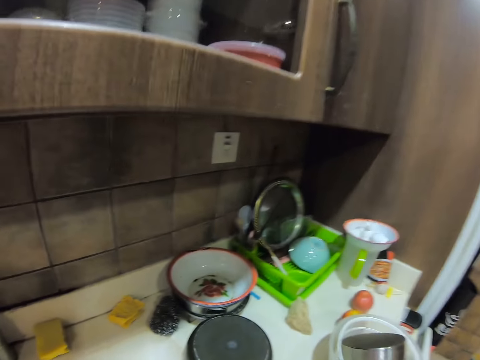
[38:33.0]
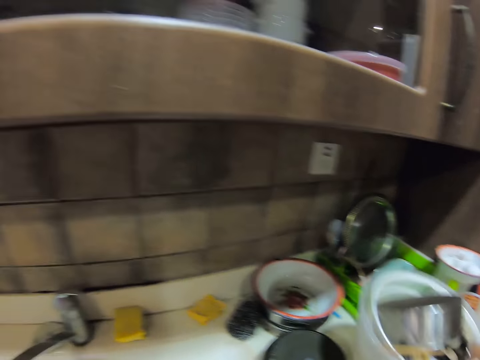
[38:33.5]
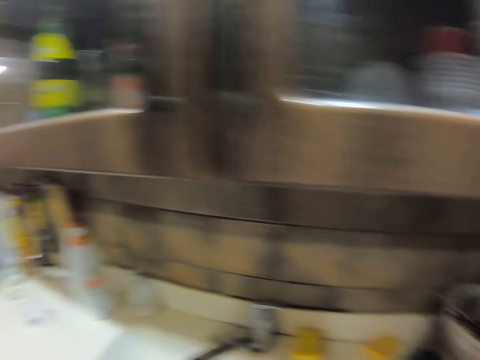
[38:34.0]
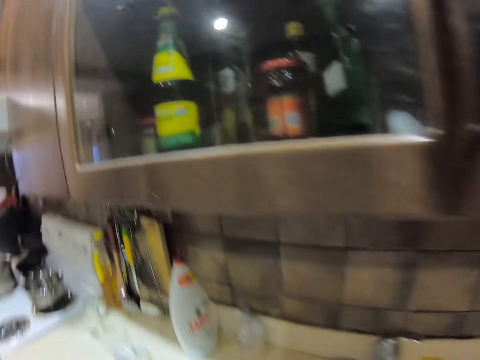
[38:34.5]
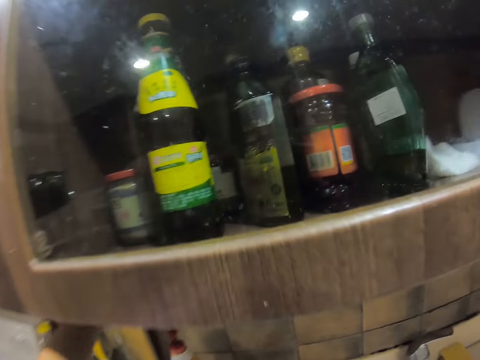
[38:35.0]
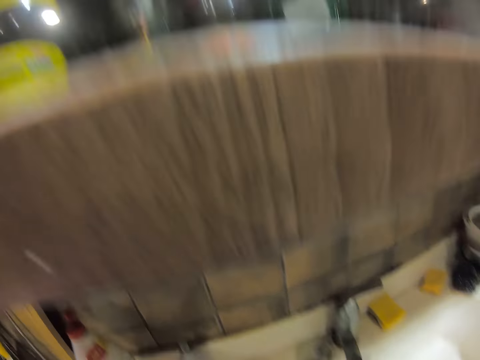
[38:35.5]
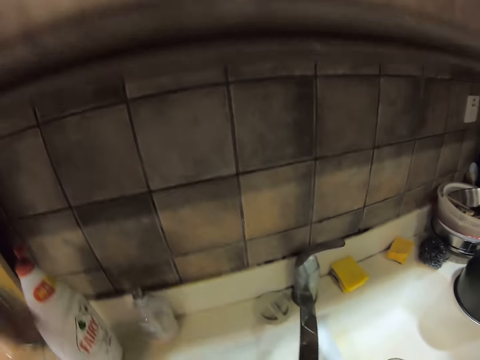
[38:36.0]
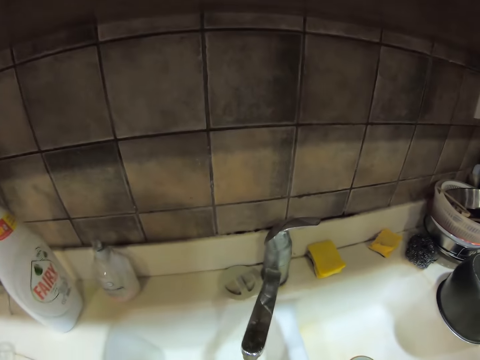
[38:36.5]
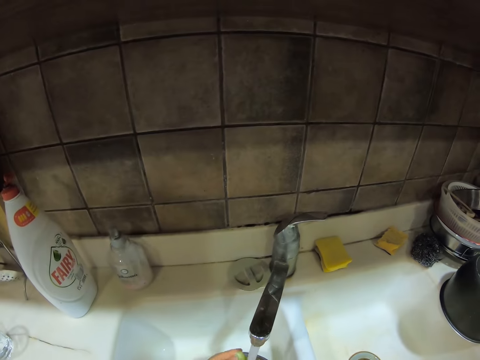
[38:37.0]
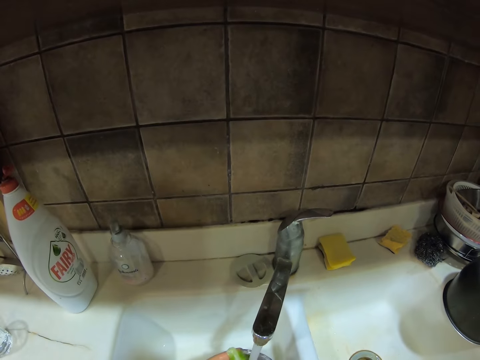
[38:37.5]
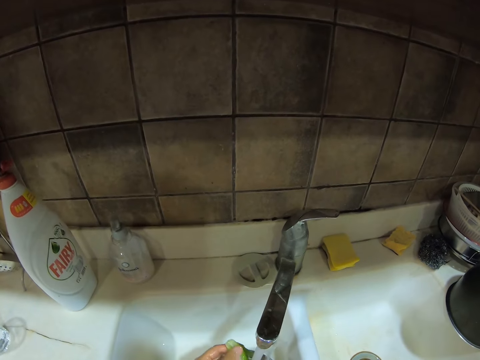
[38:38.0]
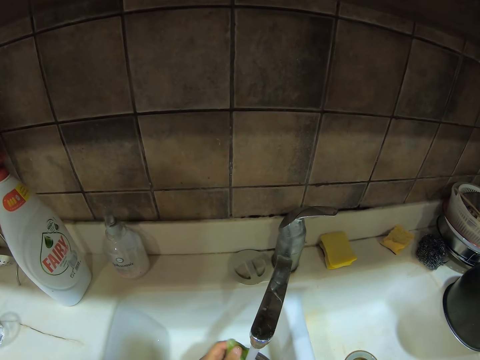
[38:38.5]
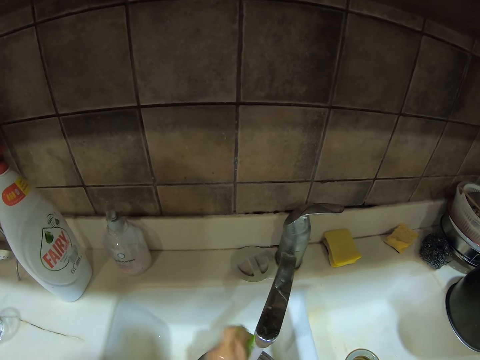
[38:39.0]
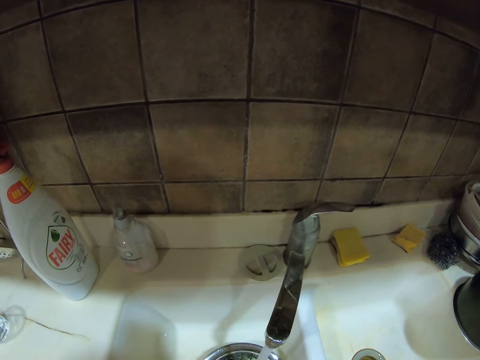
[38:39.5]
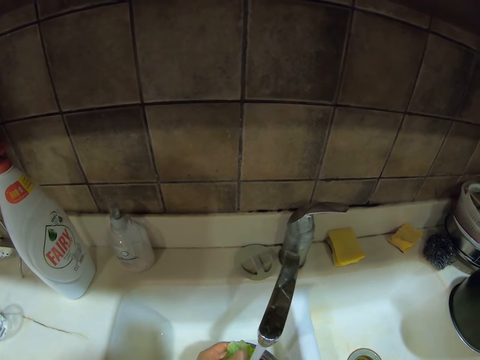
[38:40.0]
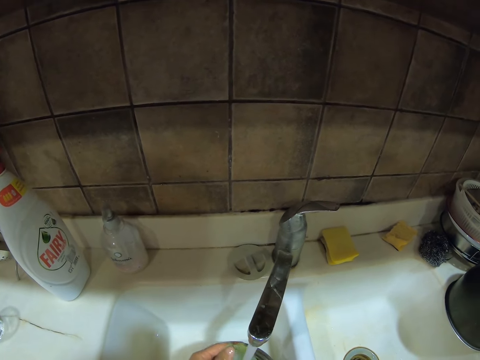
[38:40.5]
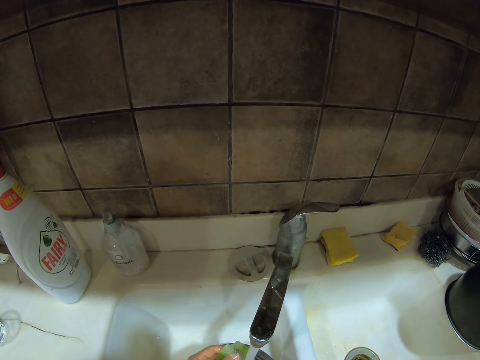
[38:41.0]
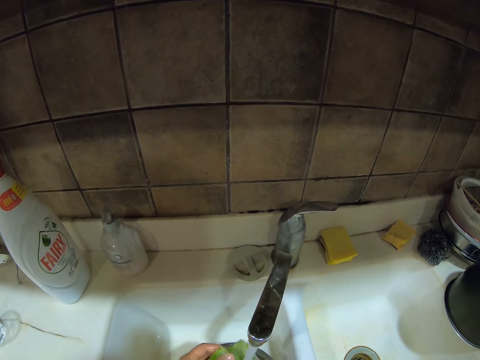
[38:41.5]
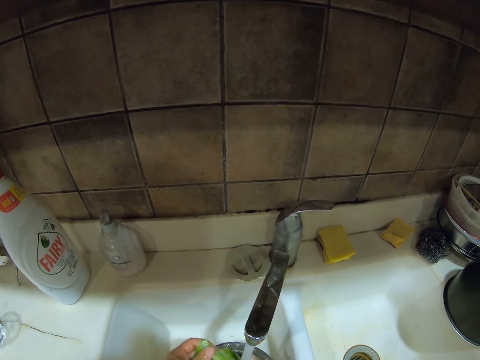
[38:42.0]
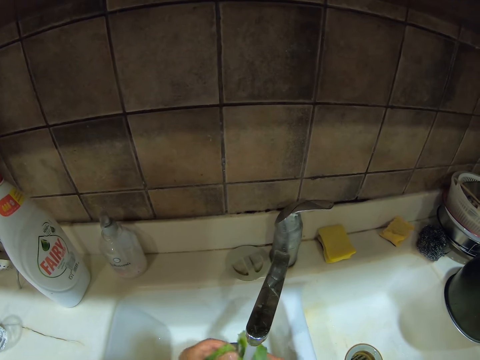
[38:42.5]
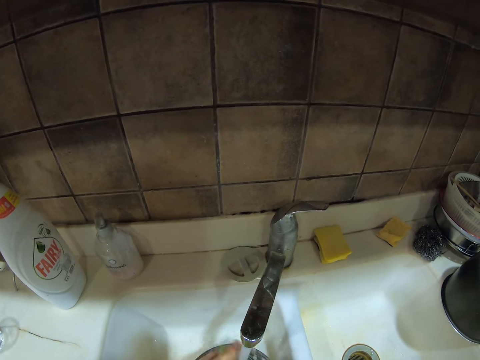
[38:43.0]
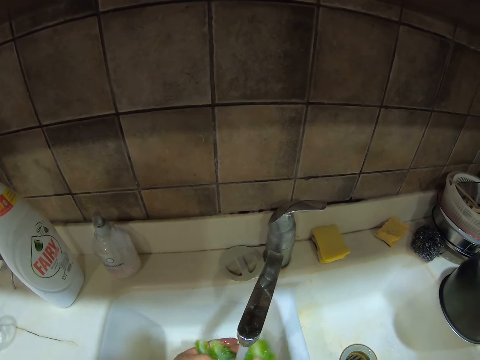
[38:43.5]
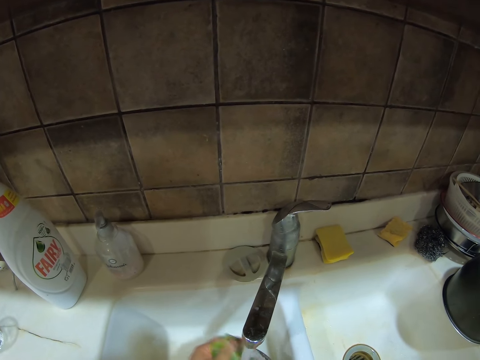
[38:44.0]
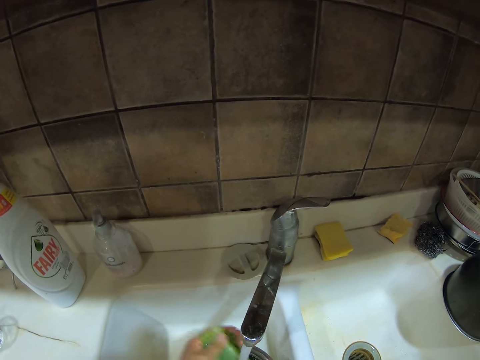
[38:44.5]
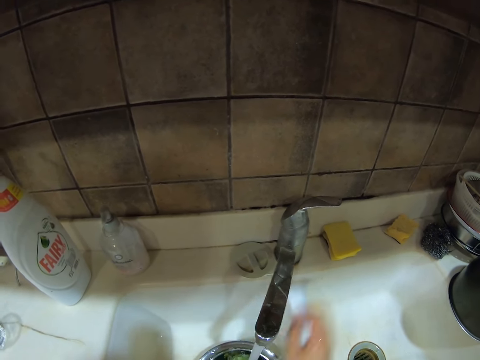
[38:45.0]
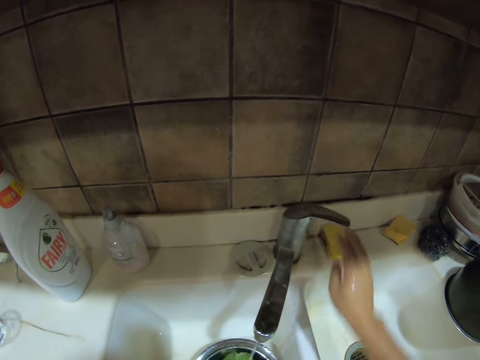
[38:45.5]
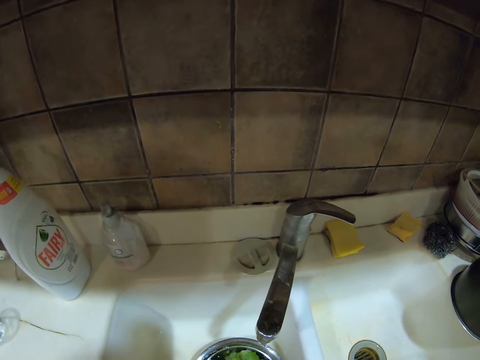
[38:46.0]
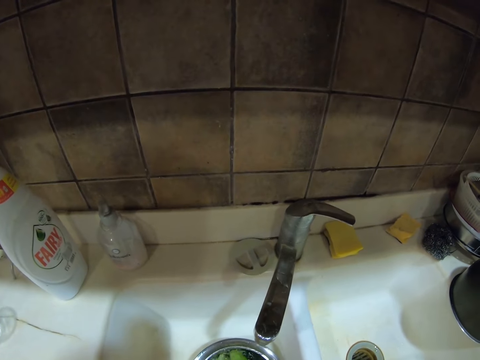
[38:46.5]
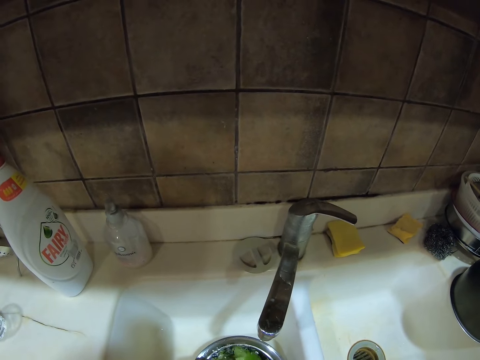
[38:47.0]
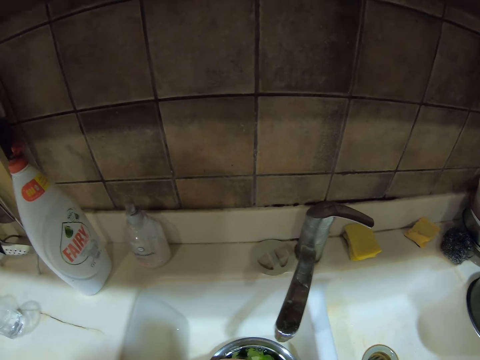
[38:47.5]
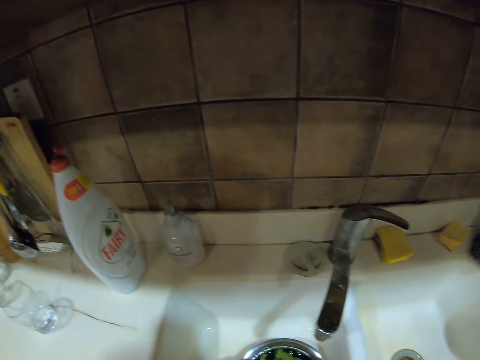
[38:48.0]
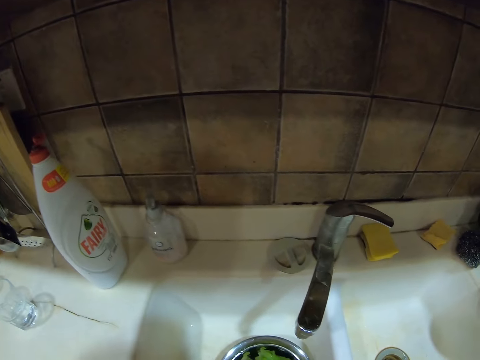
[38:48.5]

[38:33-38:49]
The camera wearer lifts the bowl from a sink table. They walk around the kitchen. They place the bowl on the others. They wash the lettuces or vegetables. They turn off the tap. They wash the vegetables.

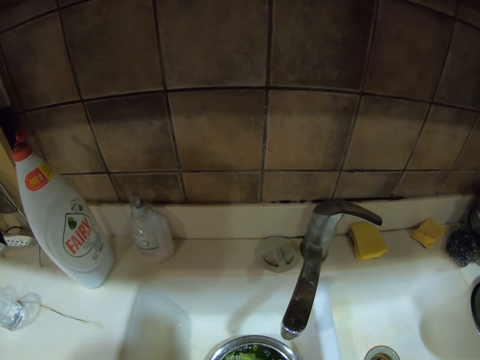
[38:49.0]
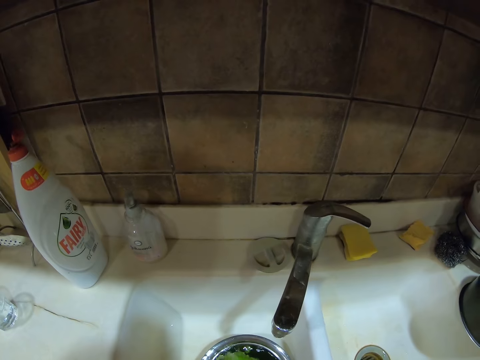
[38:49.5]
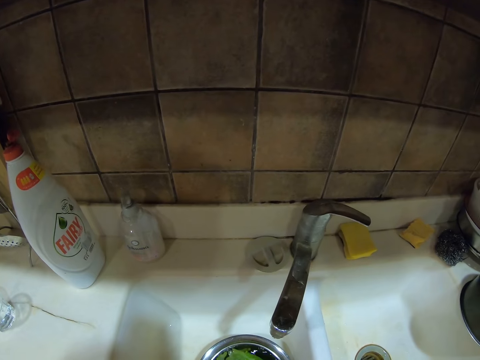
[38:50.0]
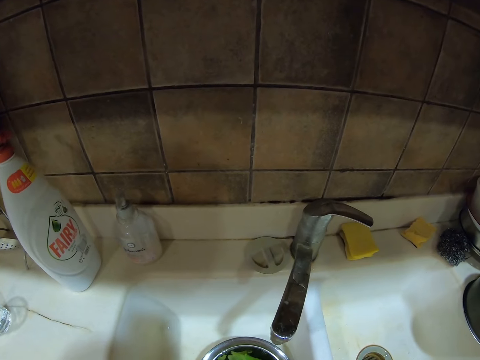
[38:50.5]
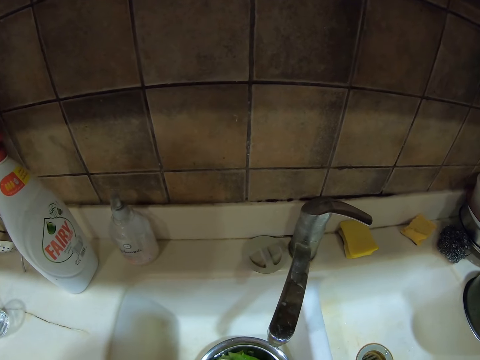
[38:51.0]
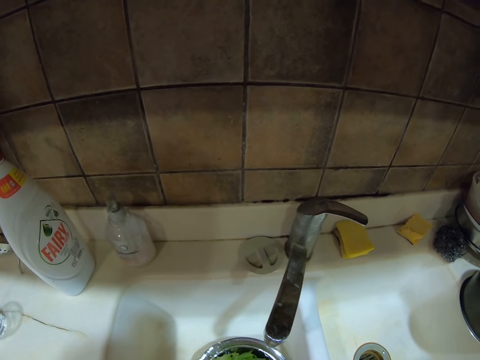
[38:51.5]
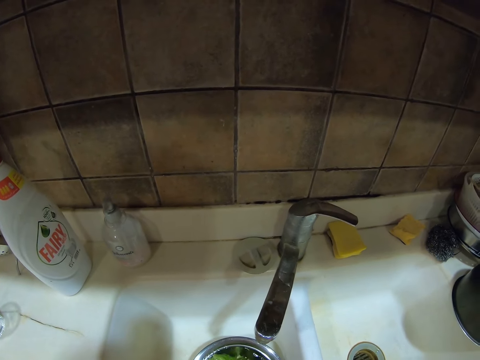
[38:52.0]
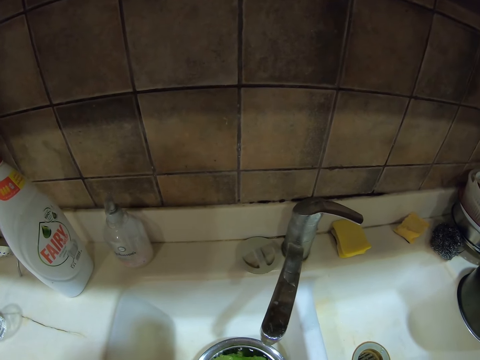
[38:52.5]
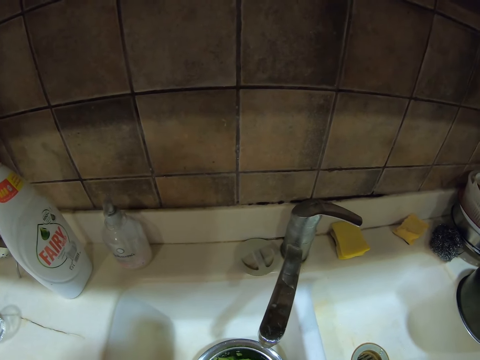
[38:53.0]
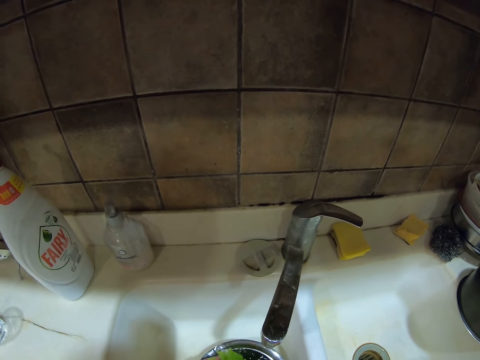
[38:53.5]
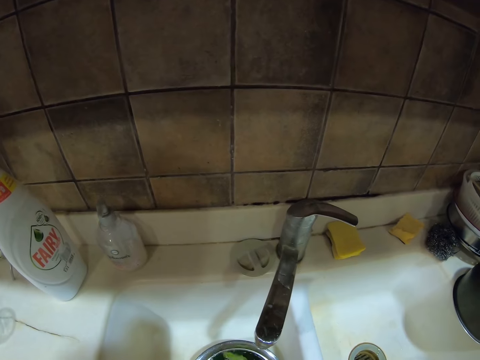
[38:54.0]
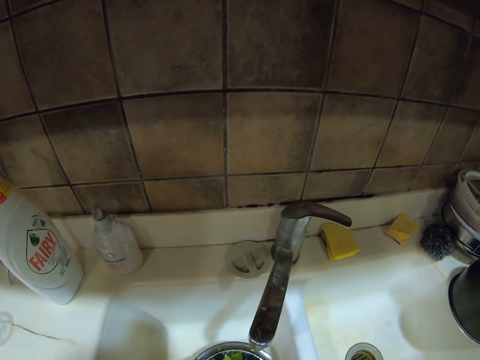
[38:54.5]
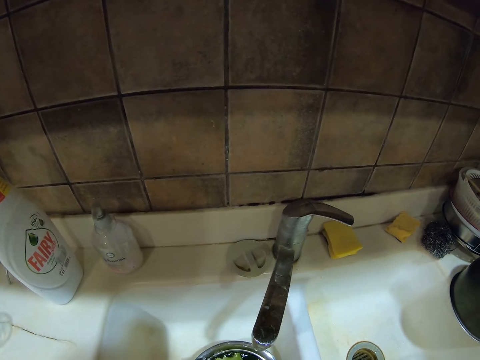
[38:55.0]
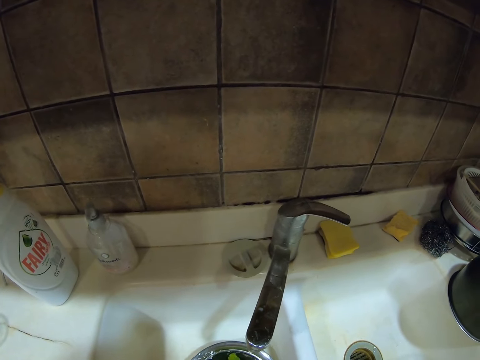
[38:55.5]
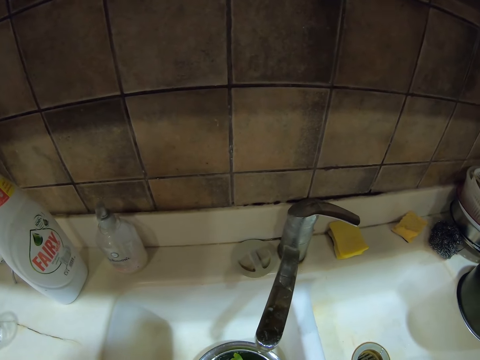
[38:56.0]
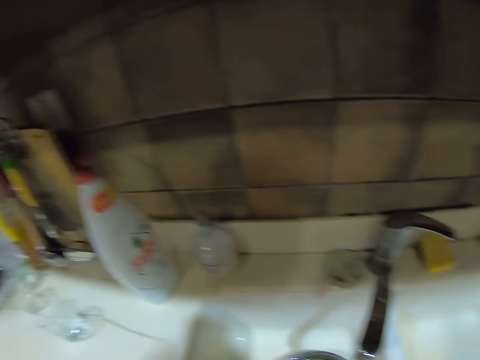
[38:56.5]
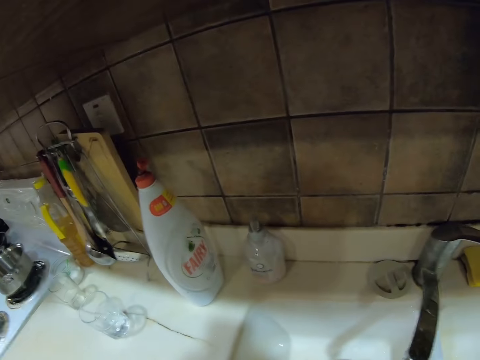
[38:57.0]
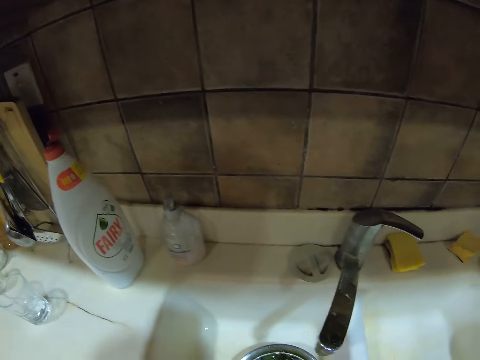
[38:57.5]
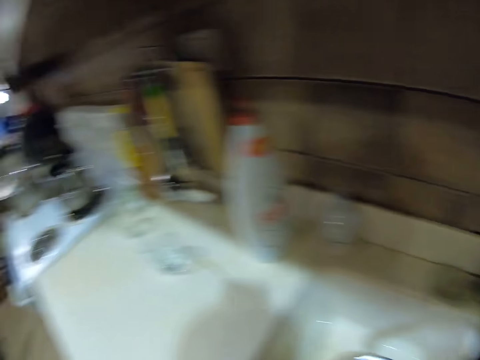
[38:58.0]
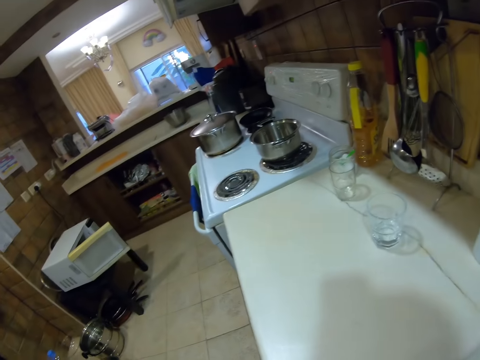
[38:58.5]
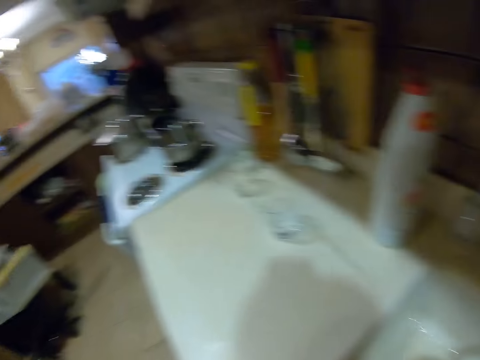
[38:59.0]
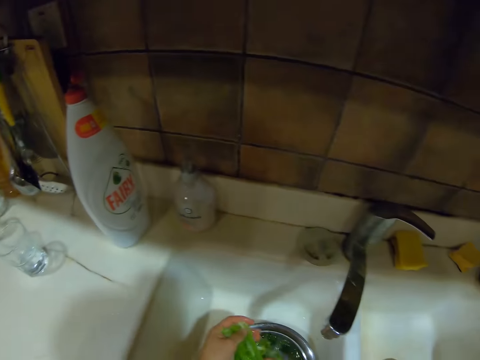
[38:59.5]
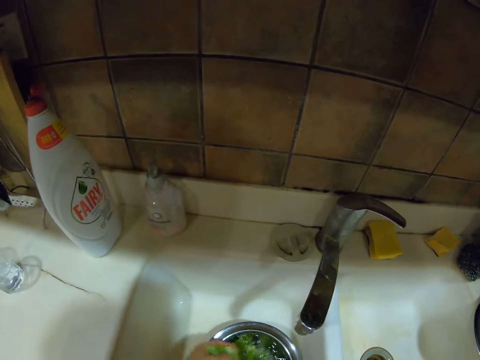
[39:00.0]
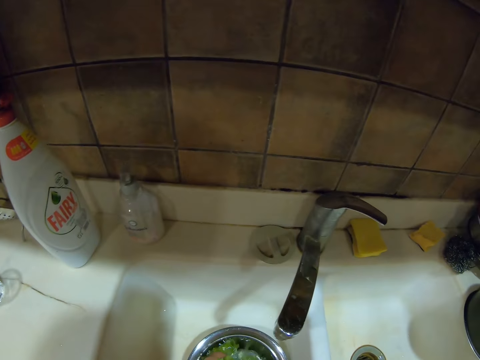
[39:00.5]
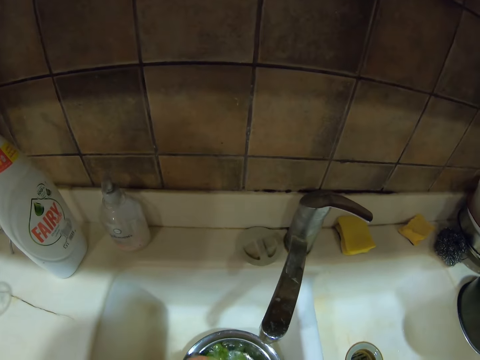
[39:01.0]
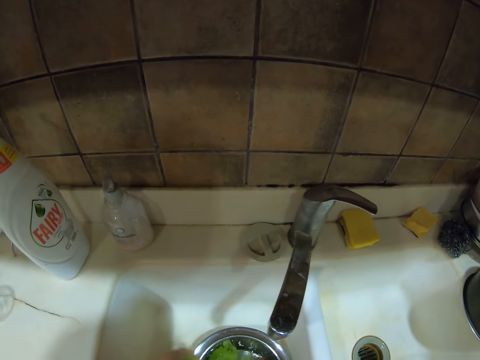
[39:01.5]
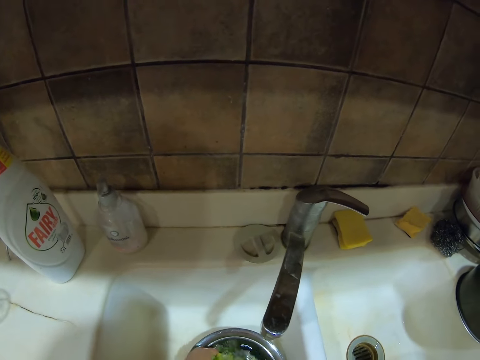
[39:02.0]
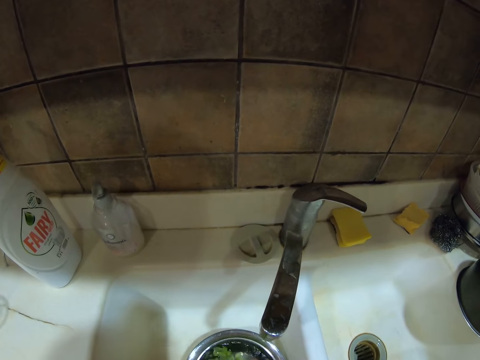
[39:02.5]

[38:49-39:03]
The camera wearer washes the lettuces. They look around the kitchen. They wash the lettuces.
